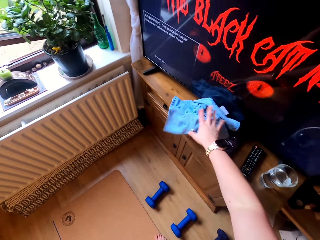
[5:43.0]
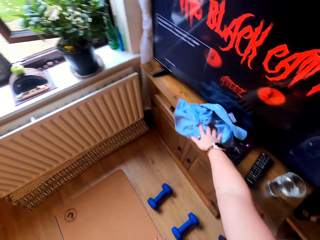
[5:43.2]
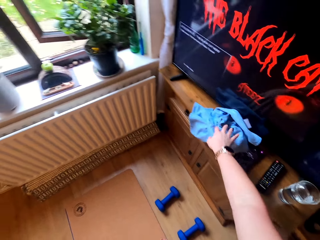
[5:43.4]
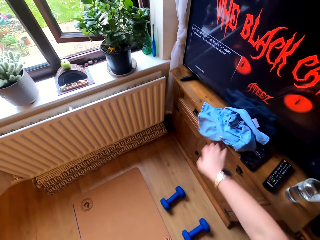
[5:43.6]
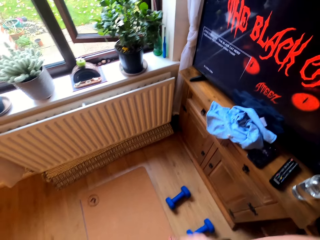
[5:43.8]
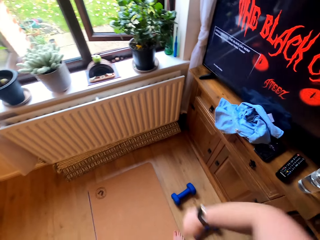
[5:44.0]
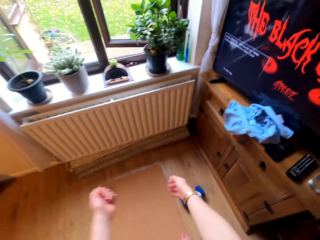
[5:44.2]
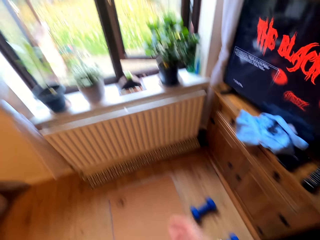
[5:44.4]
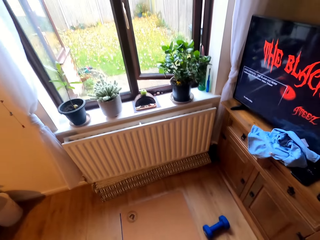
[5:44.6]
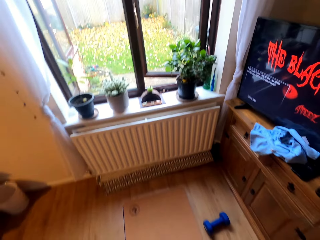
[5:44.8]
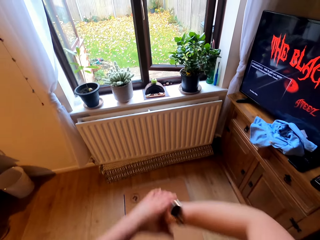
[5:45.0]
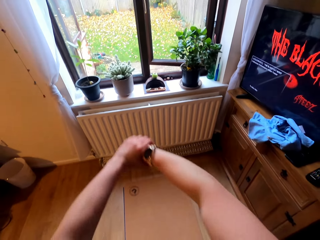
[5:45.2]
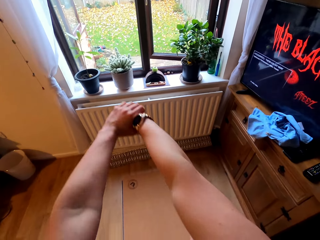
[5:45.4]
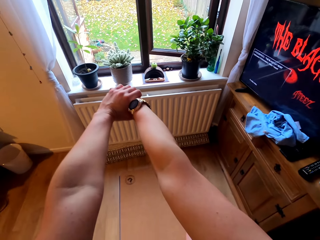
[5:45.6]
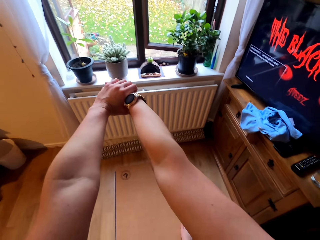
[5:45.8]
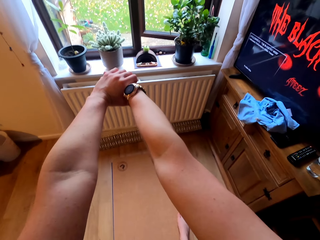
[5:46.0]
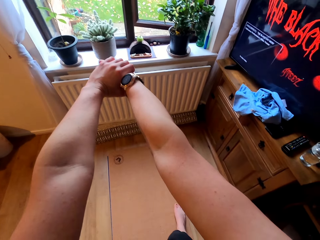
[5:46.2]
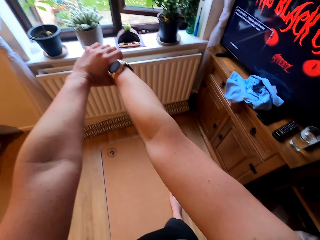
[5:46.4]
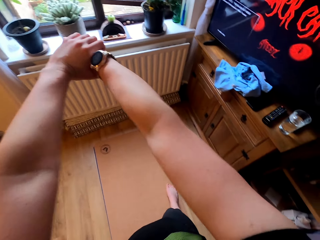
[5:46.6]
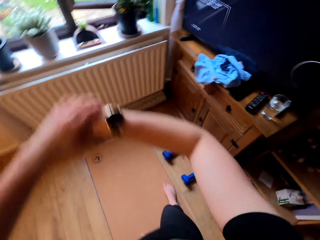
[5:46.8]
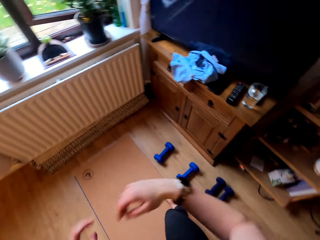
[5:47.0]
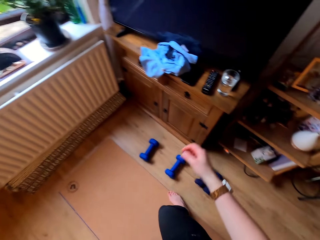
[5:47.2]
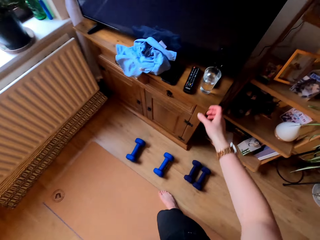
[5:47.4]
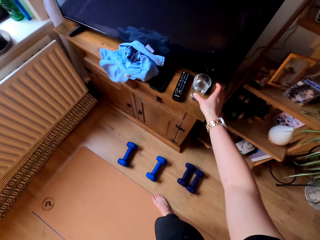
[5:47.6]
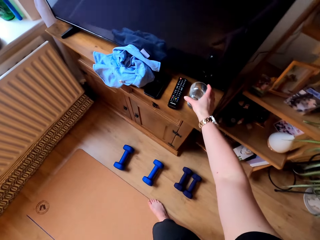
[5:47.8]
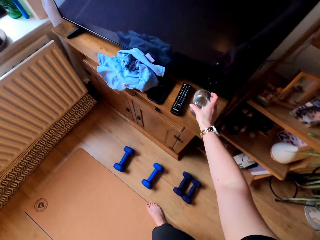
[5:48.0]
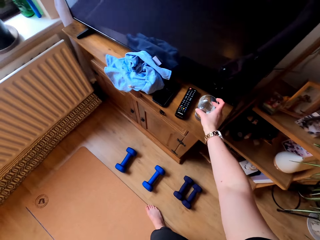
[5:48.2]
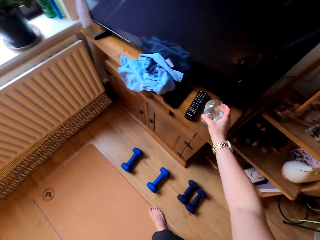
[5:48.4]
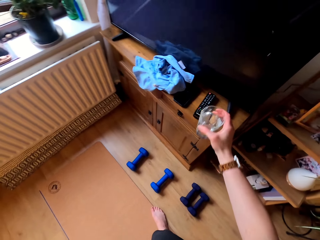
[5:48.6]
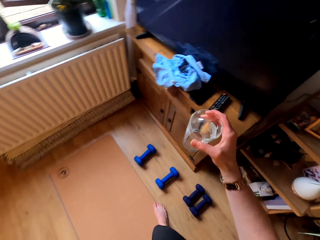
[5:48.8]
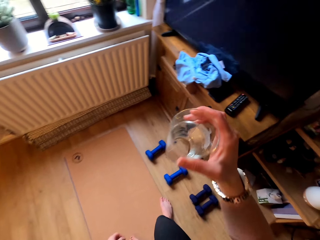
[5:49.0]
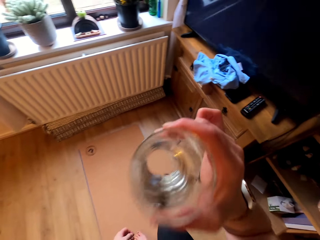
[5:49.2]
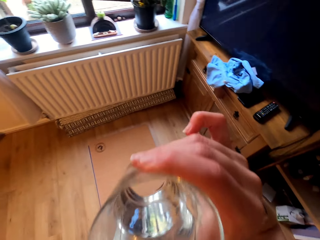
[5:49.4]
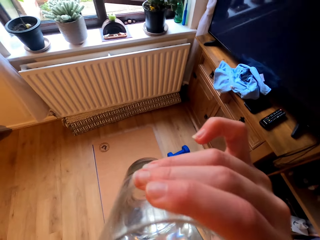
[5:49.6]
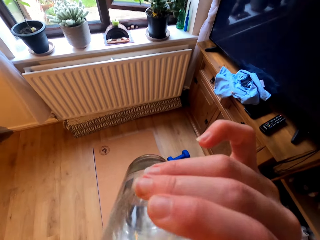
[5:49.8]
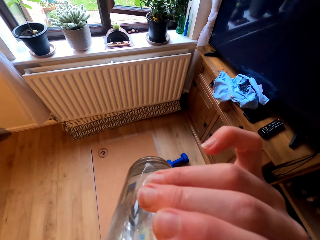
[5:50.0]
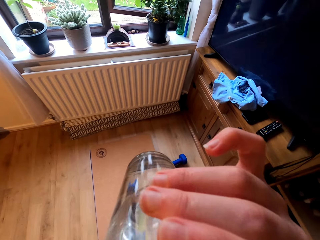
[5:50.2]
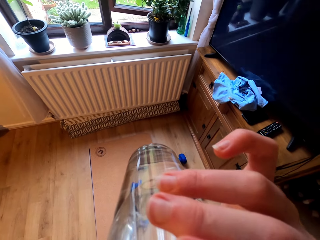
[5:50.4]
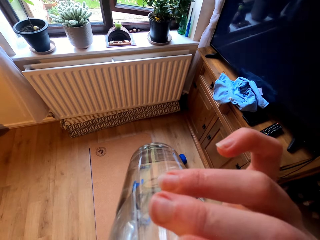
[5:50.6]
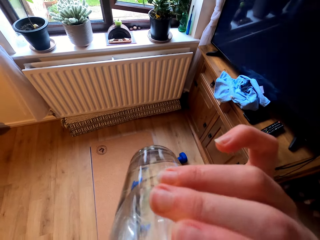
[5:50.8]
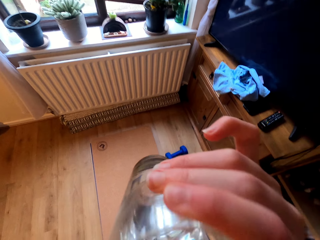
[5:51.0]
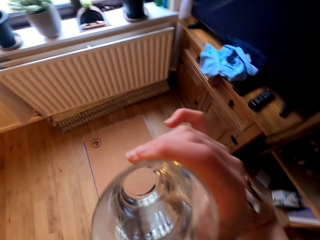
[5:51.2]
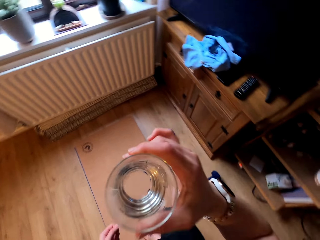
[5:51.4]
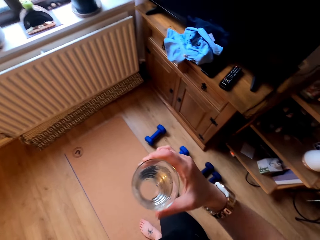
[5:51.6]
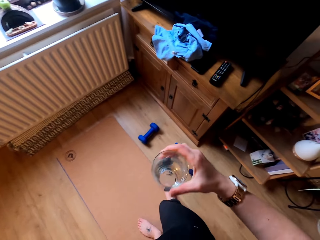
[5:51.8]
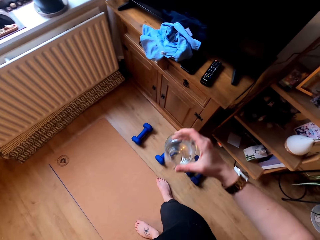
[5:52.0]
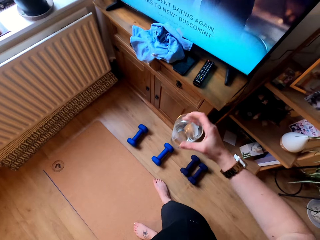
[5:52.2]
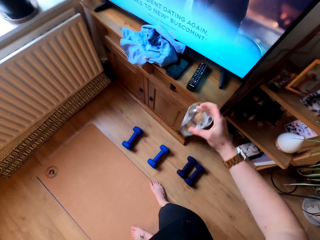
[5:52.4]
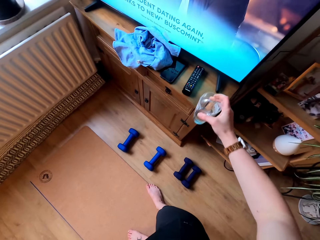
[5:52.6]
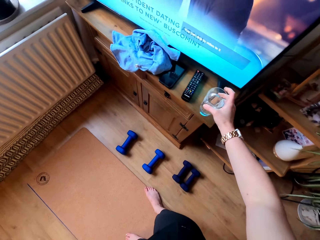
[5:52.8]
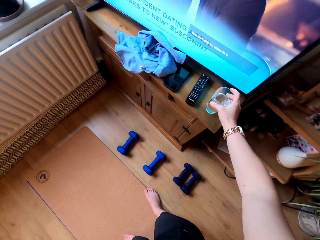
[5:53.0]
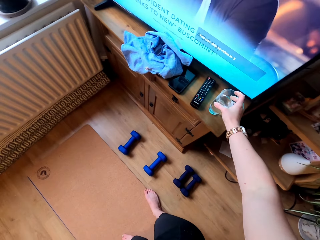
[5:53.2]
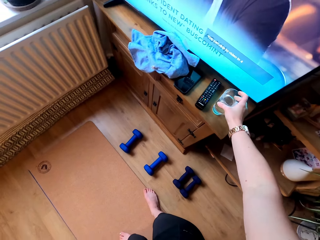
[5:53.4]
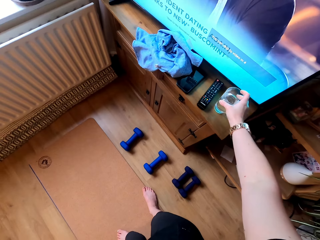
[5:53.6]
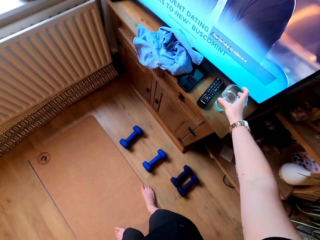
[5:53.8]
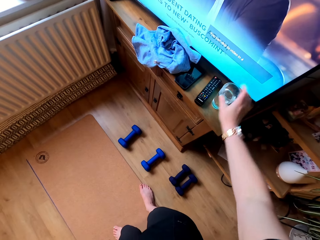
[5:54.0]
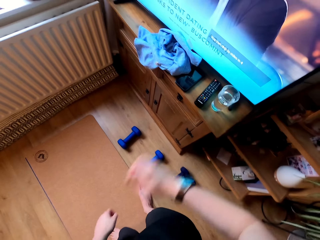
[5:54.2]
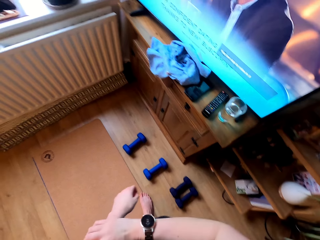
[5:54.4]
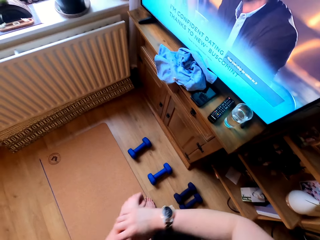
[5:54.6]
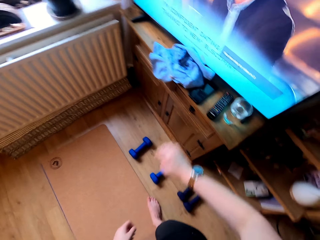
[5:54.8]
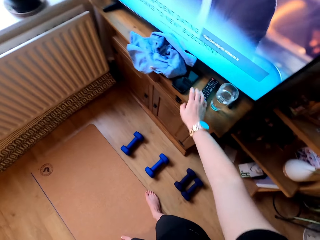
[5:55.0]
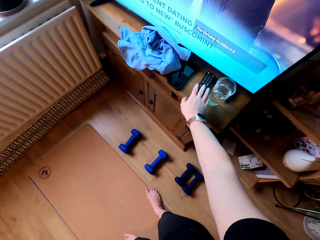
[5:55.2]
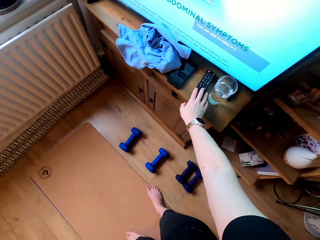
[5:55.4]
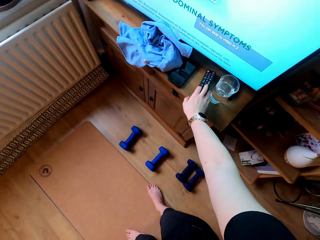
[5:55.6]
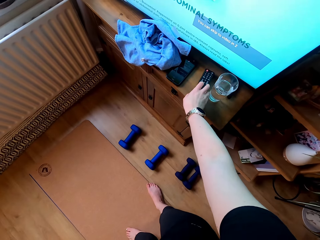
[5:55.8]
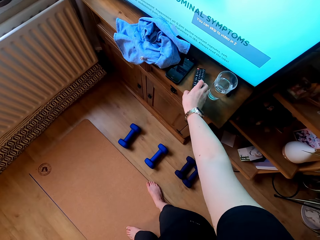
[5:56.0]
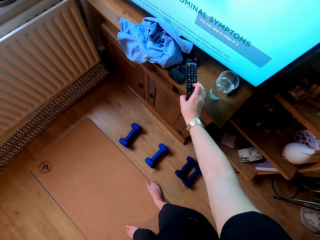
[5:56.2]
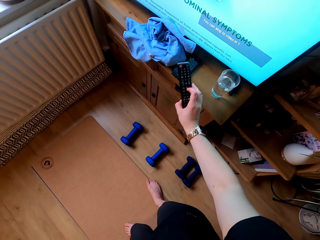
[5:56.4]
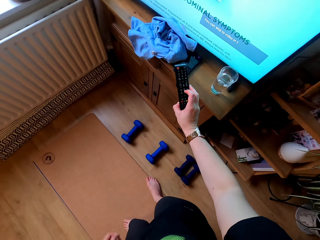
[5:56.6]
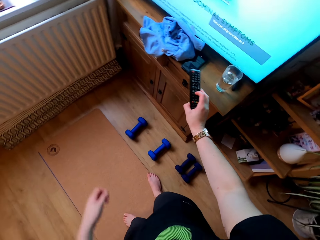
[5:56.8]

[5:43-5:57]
The camera wearer puts a towel on a table. They stretch the hands. They stretch the hands again. They pick up a glass of water on the table. They drink water. They put the glass of water on the table. They scratch the hand. They pick up a remote on the table.

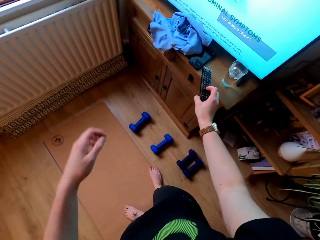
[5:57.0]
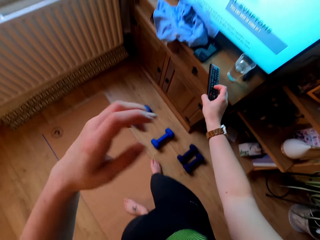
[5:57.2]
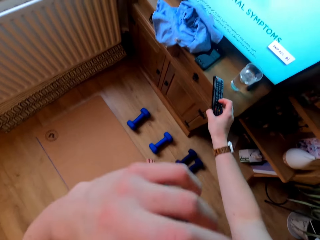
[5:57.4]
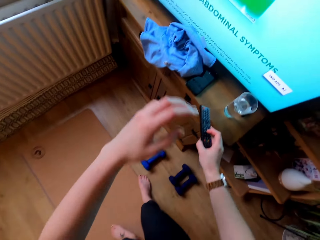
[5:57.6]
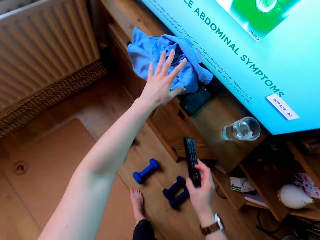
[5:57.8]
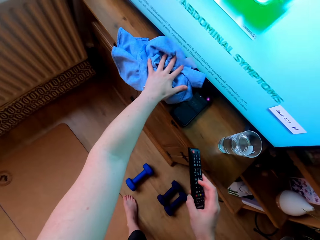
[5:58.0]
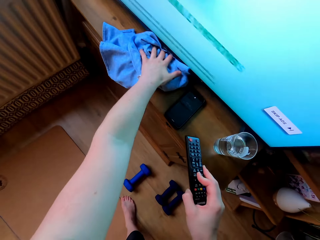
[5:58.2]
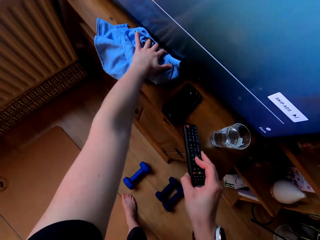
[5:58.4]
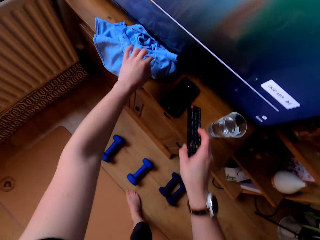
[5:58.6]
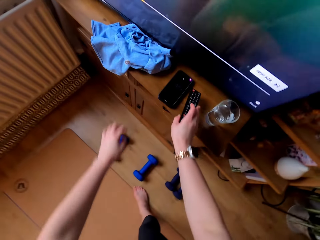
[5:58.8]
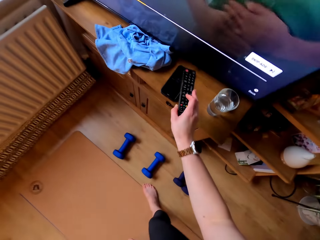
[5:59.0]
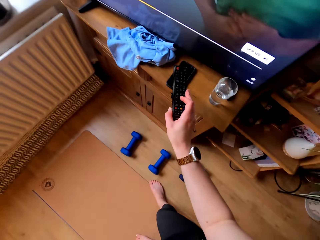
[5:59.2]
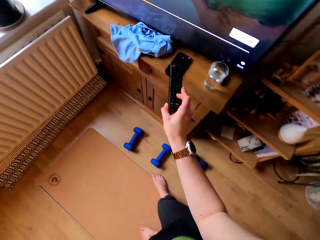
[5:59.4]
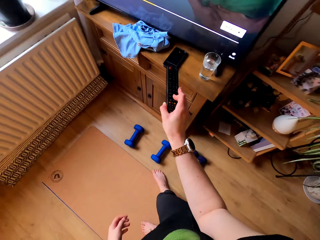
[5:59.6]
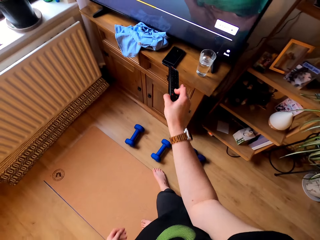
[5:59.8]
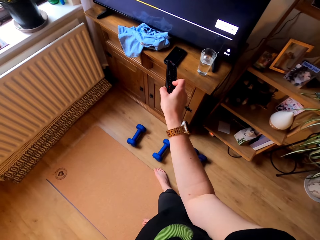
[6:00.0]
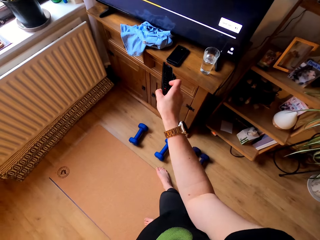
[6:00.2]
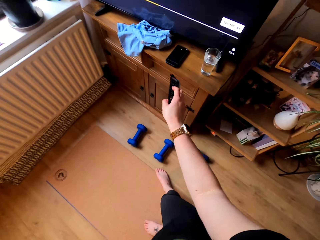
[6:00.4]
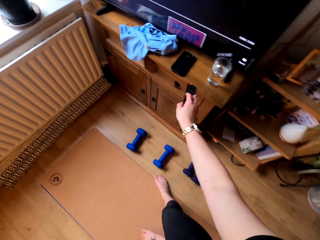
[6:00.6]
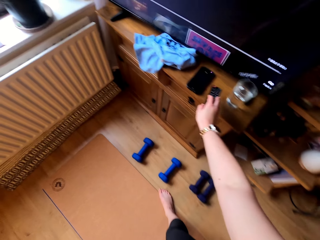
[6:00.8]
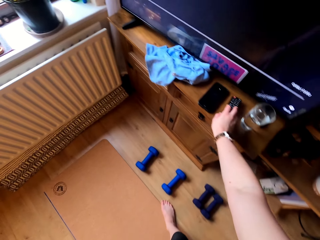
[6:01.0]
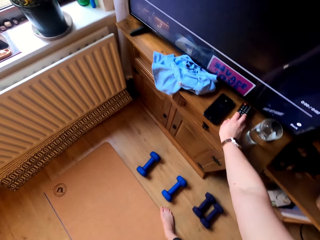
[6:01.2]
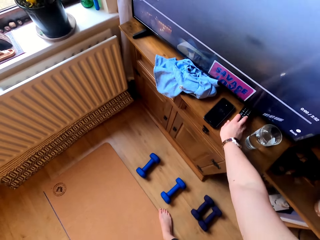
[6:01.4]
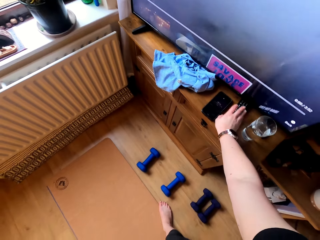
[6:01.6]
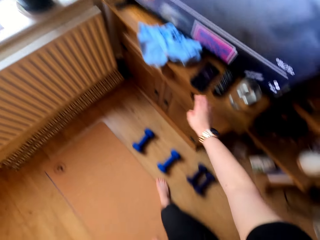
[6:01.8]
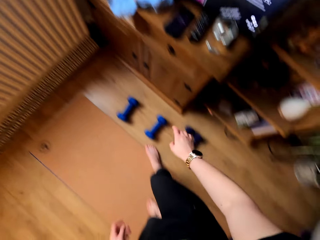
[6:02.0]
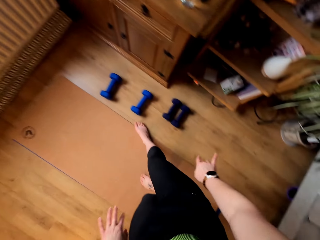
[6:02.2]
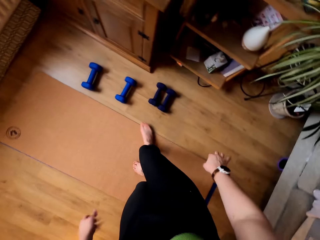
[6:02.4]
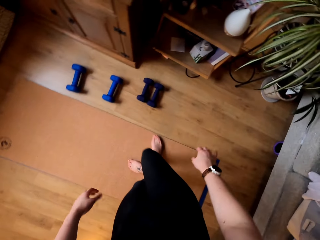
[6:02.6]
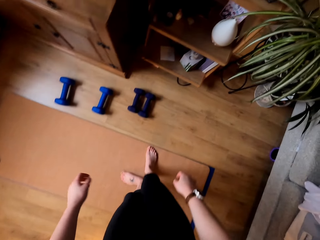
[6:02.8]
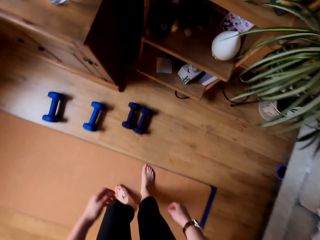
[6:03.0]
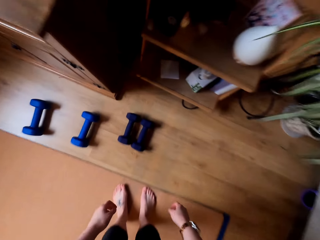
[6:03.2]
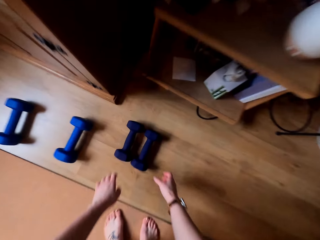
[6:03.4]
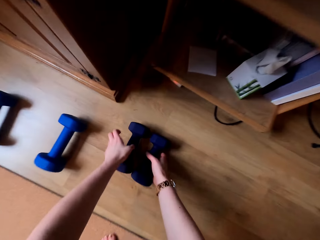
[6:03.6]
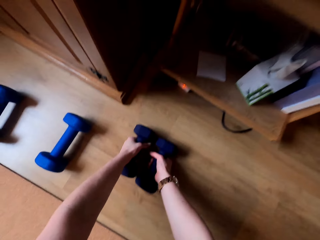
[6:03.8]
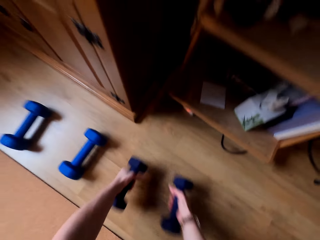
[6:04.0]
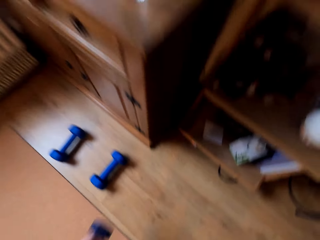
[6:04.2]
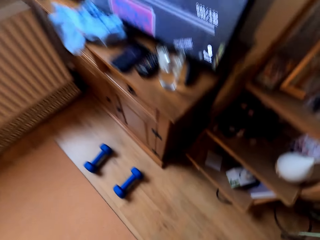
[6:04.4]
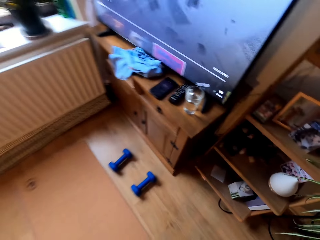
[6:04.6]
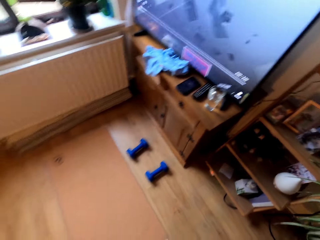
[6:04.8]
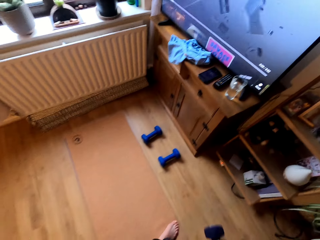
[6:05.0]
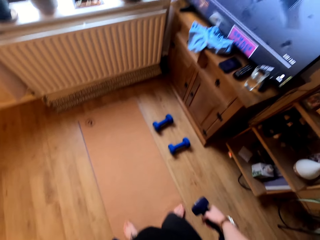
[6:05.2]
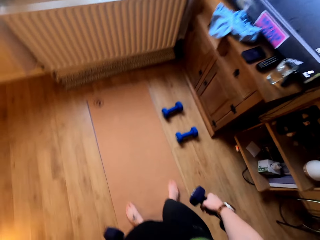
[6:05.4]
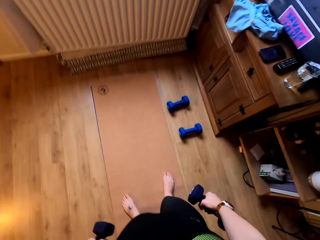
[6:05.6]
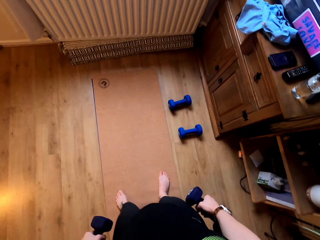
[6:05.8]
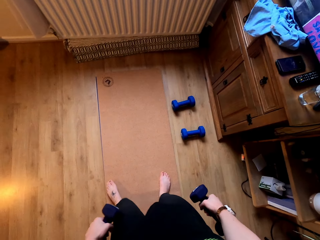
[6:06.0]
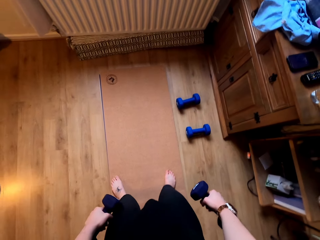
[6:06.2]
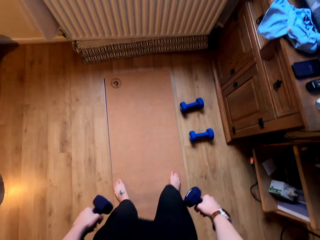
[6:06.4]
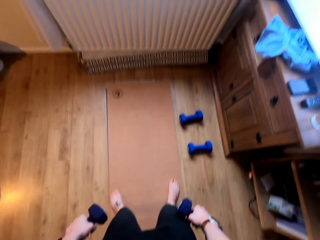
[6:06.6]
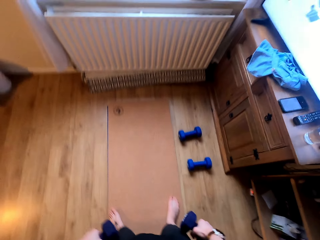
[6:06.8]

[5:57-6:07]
The camera wearer touches the face. They move a towel on a table. They operate a remote and press the remote. They put the remote on the table. They pick up the dumbbells on the floor.
